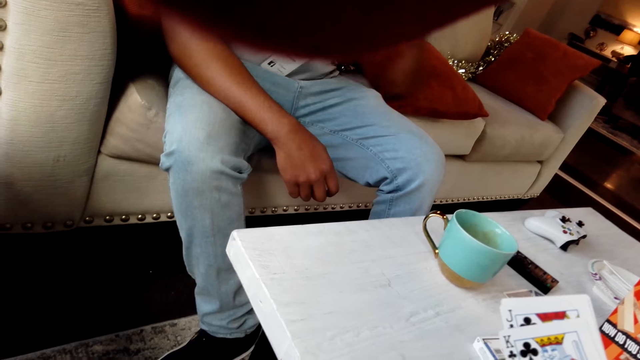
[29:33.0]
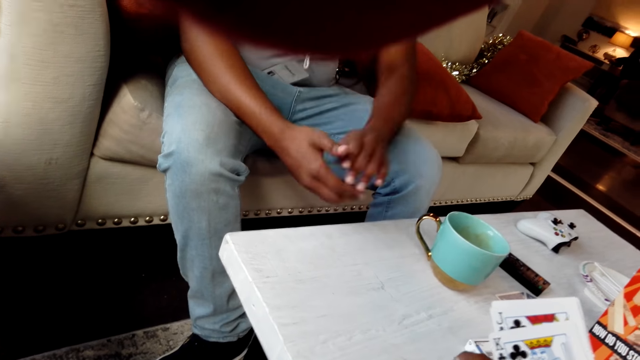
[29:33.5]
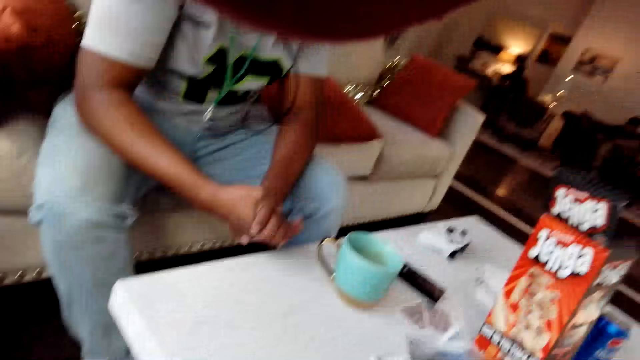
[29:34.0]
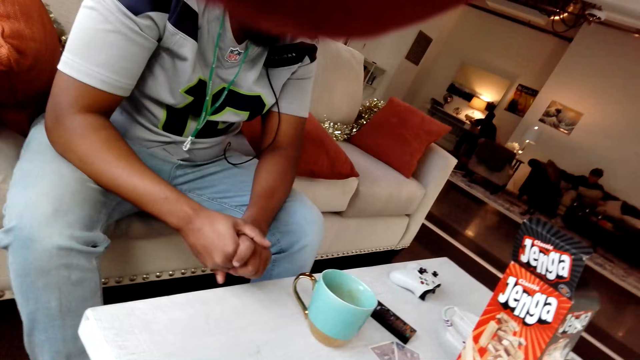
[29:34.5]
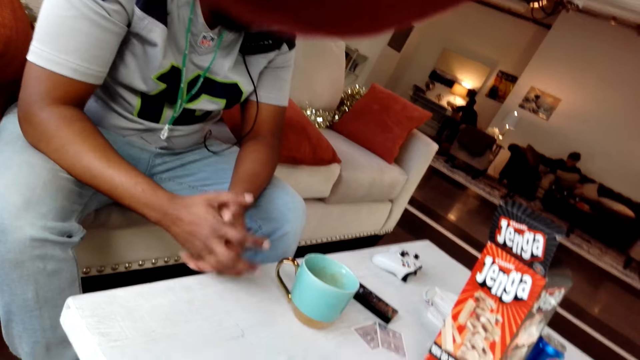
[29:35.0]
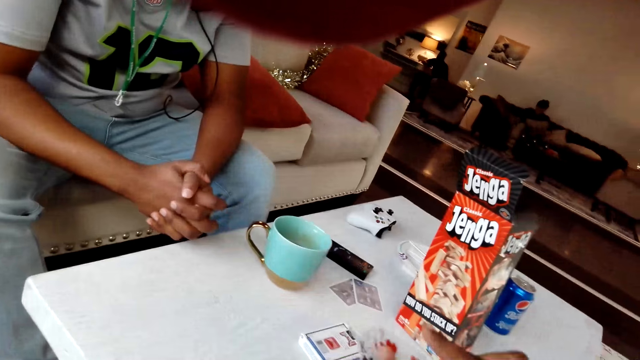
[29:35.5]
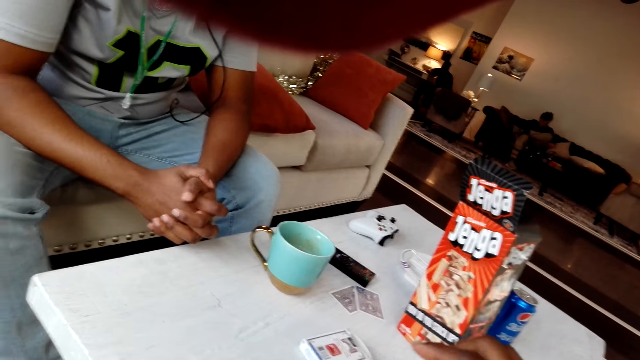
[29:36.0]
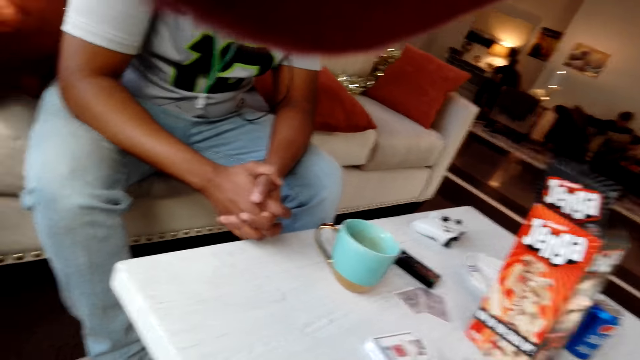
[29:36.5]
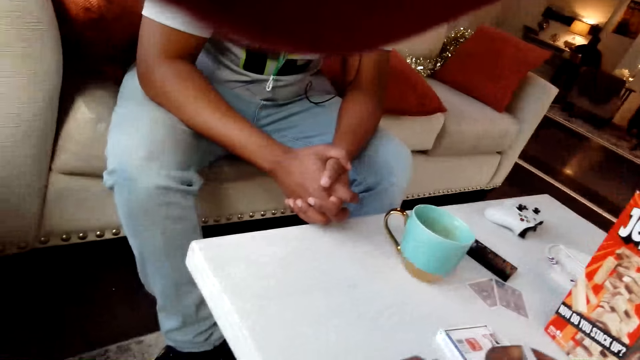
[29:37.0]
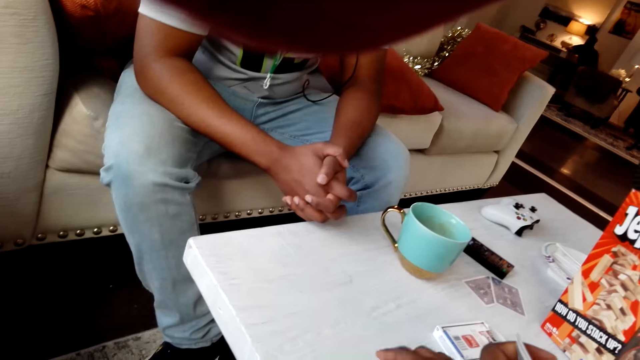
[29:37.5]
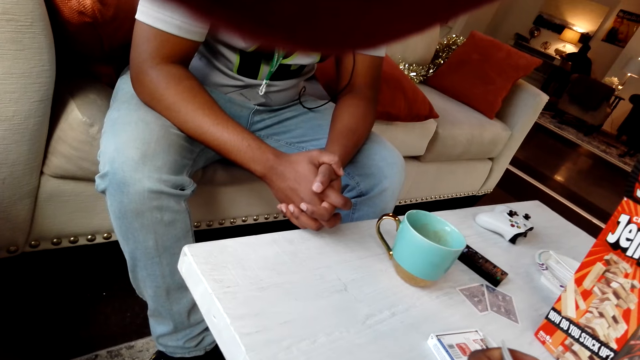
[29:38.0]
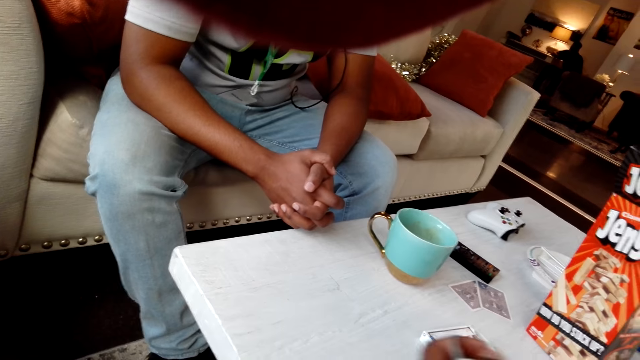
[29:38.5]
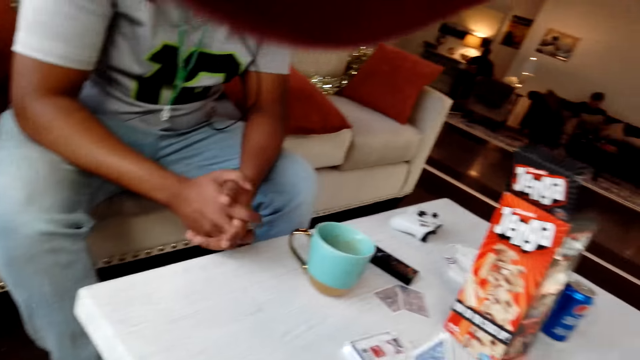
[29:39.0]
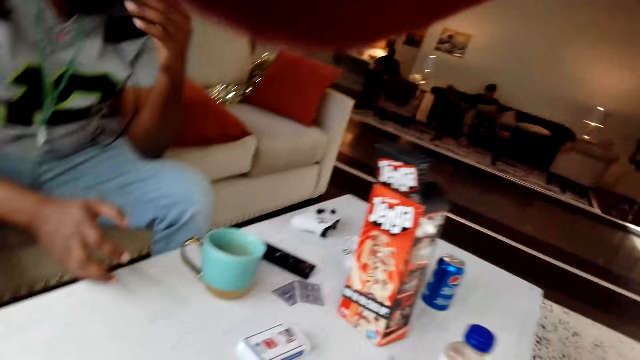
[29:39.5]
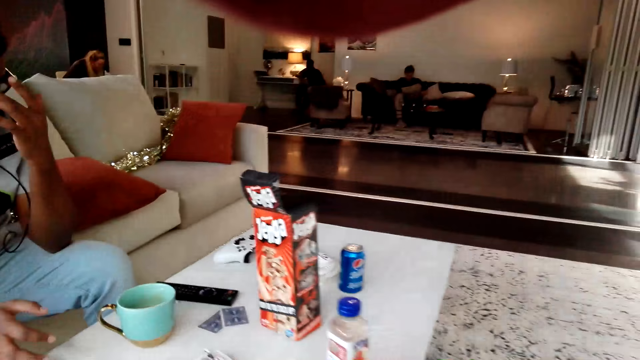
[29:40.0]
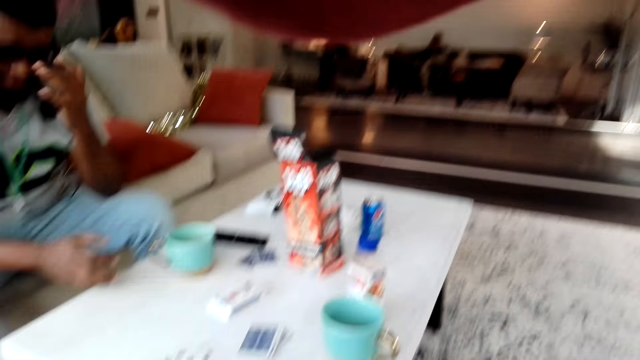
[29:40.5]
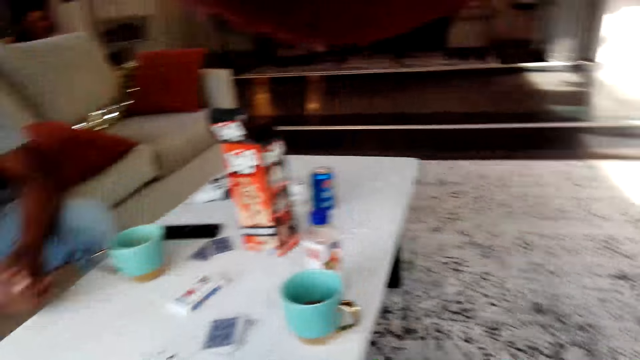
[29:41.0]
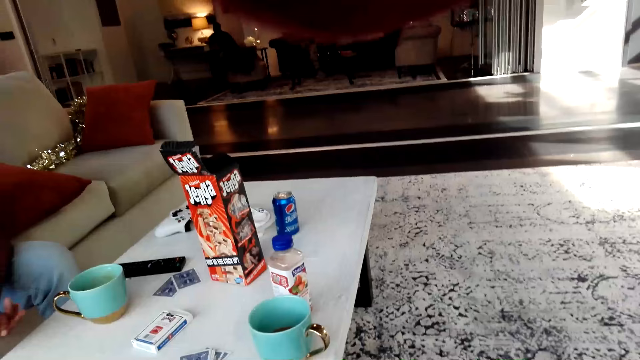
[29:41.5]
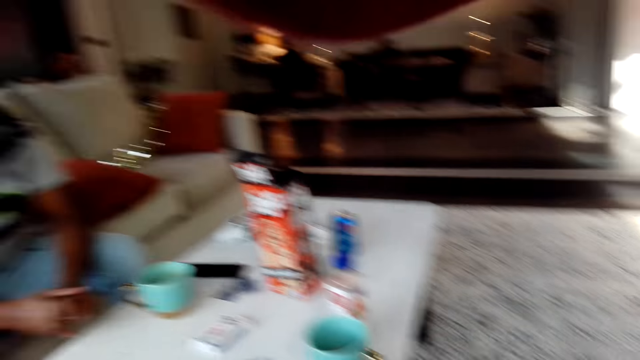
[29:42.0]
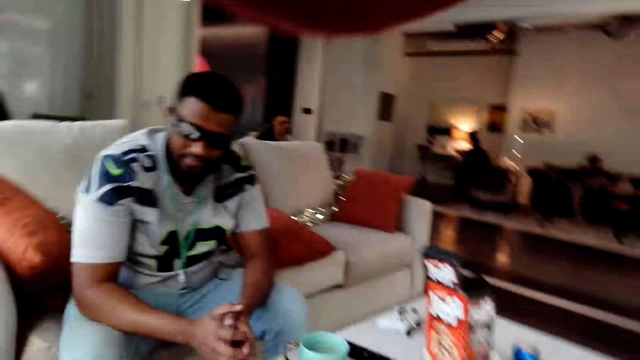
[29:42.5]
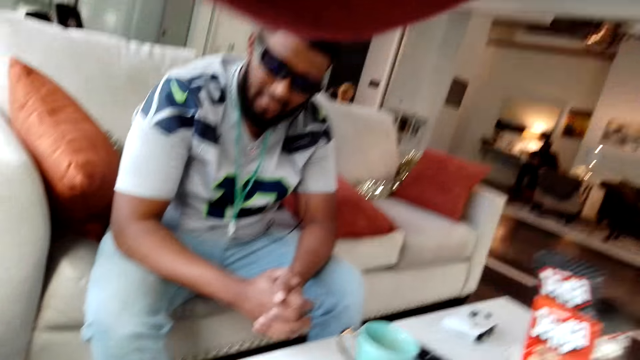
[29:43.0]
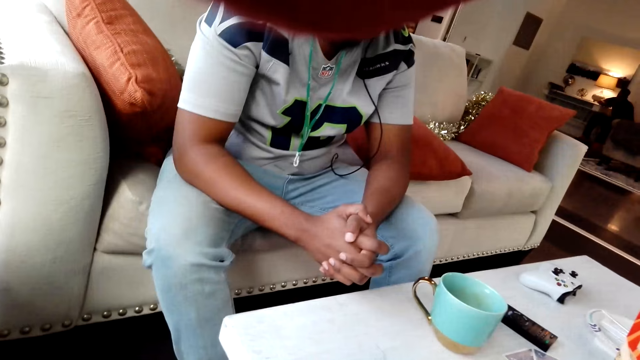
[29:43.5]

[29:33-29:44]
The person puts hands together. The camera wearer talks with the person. They arrange cards. The person raises a hand up. The camera wearer looks around the house.

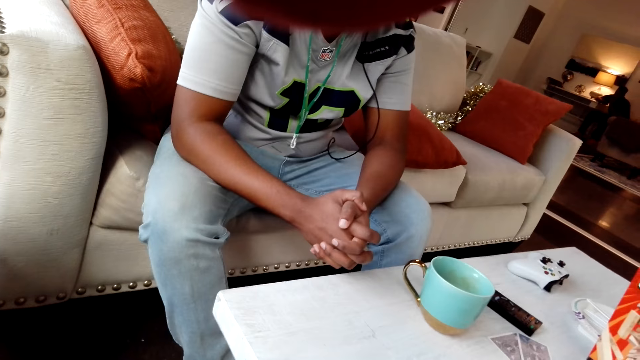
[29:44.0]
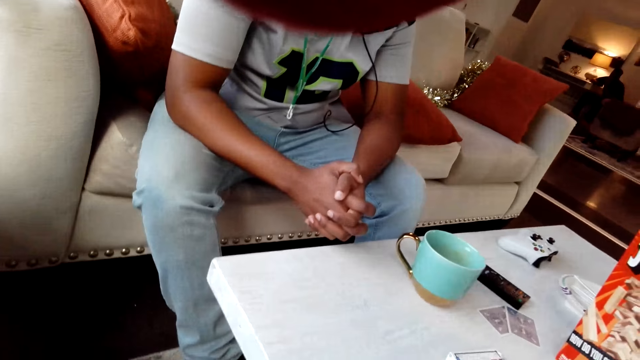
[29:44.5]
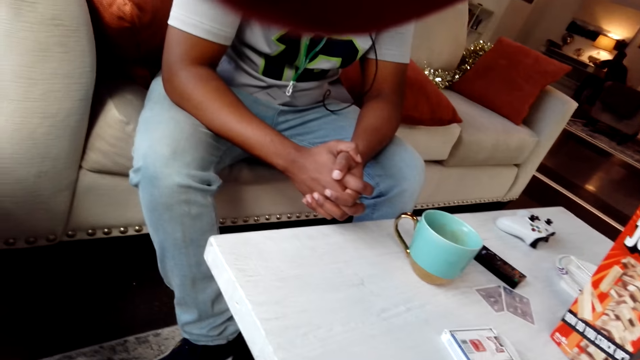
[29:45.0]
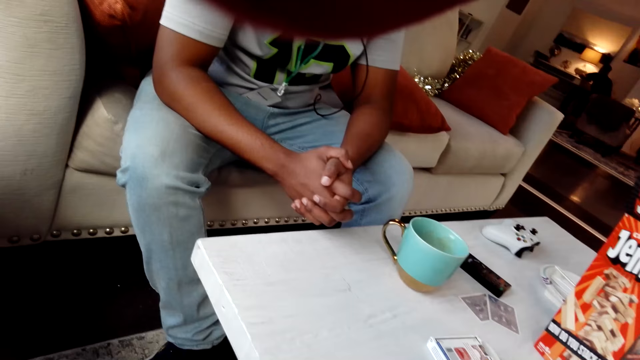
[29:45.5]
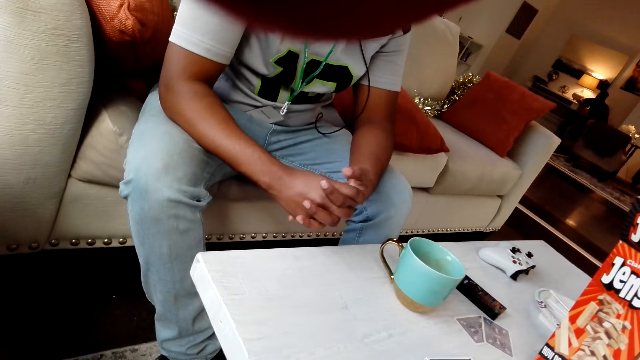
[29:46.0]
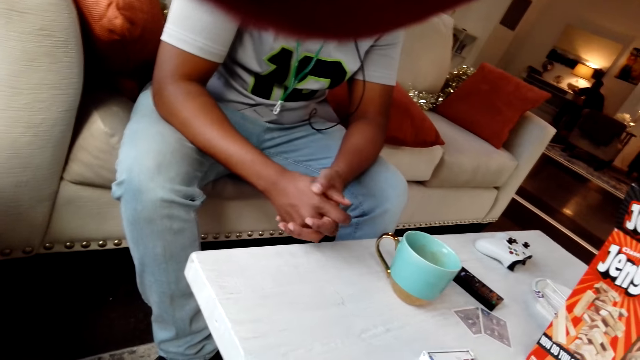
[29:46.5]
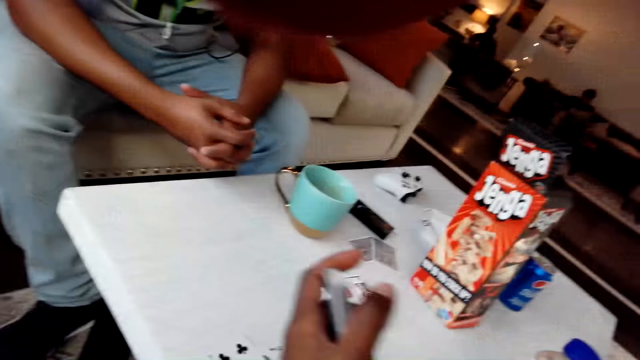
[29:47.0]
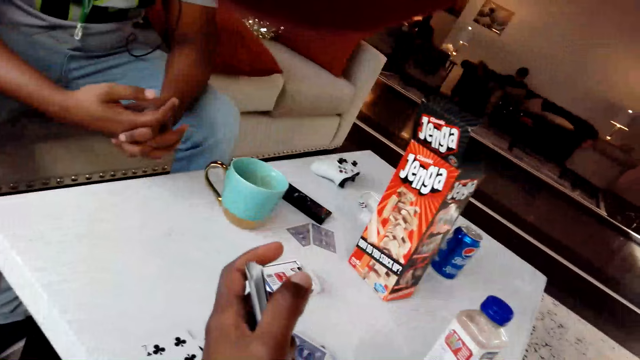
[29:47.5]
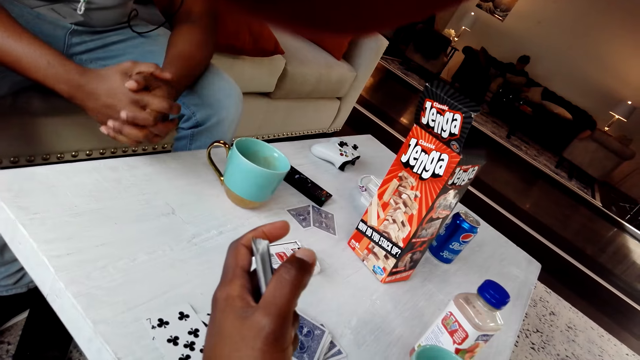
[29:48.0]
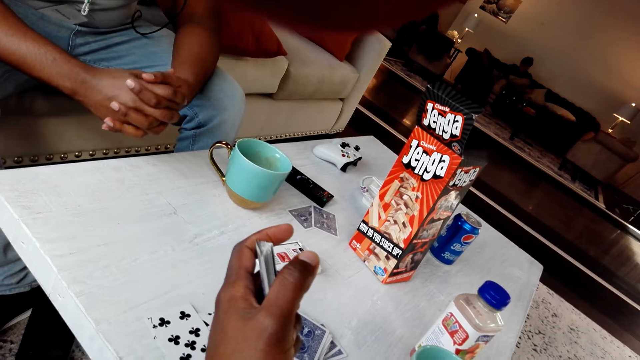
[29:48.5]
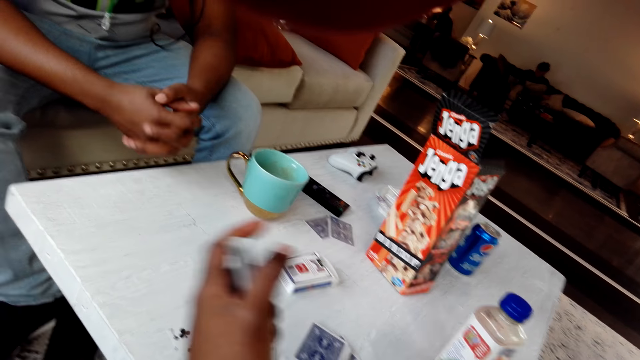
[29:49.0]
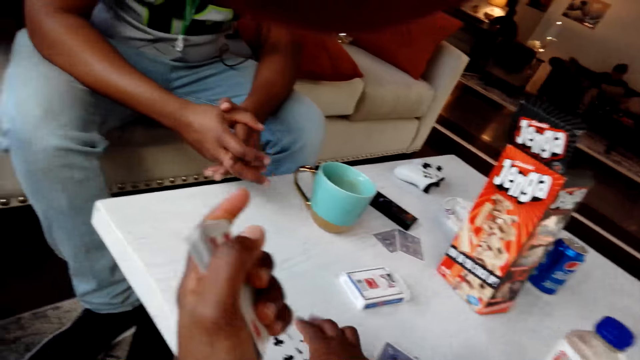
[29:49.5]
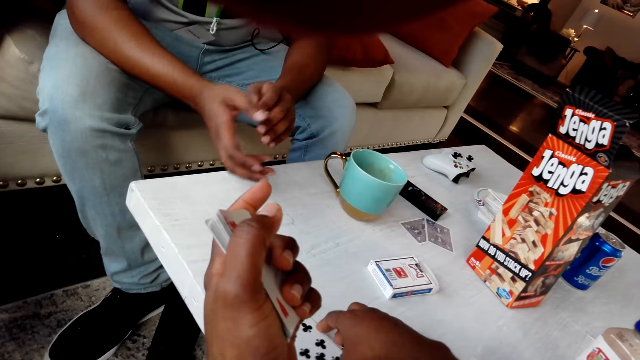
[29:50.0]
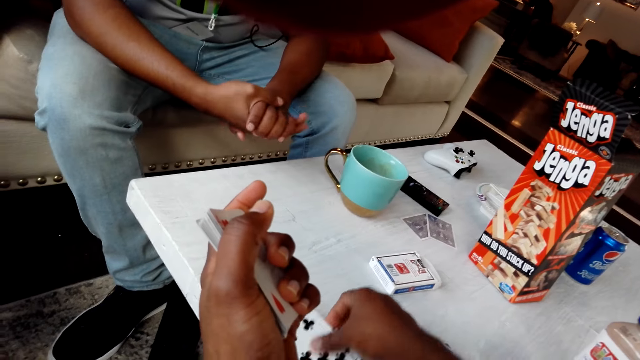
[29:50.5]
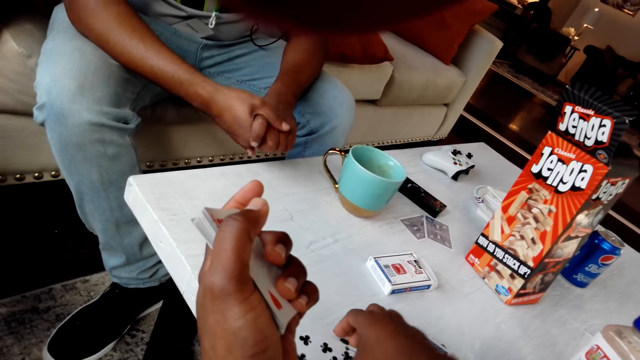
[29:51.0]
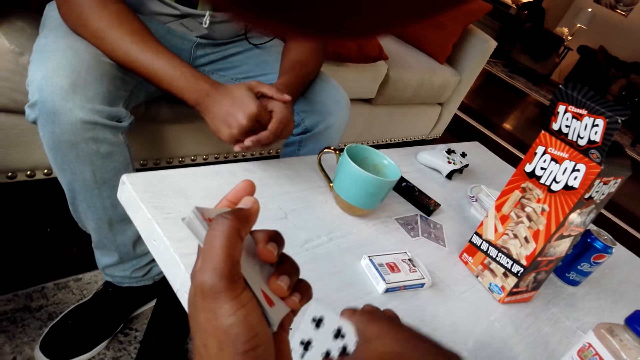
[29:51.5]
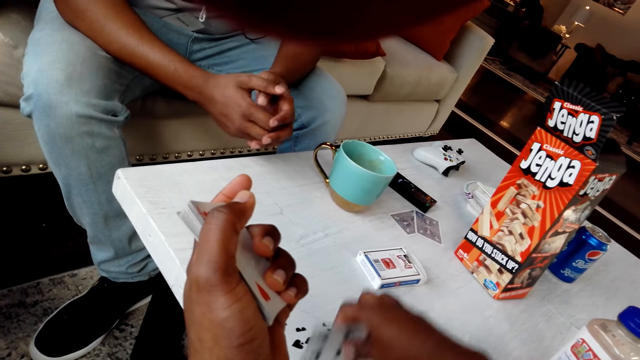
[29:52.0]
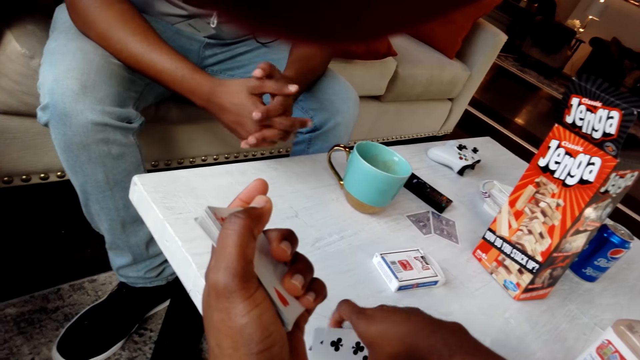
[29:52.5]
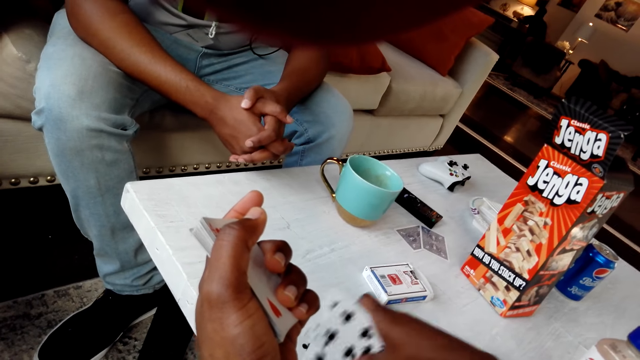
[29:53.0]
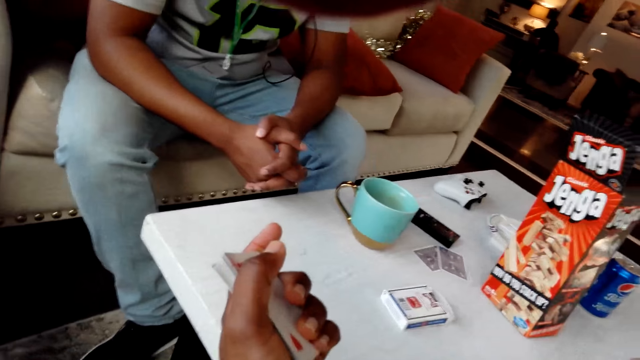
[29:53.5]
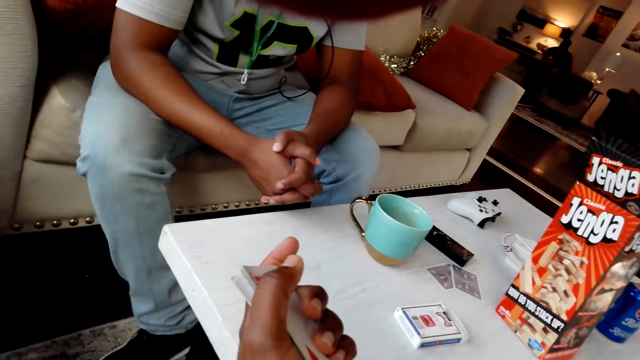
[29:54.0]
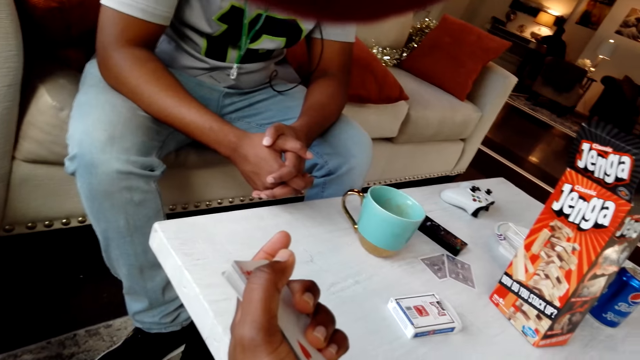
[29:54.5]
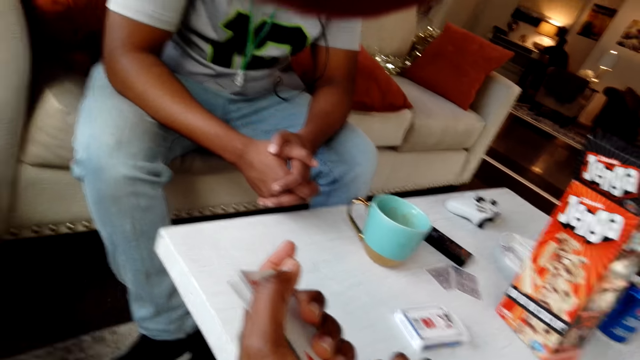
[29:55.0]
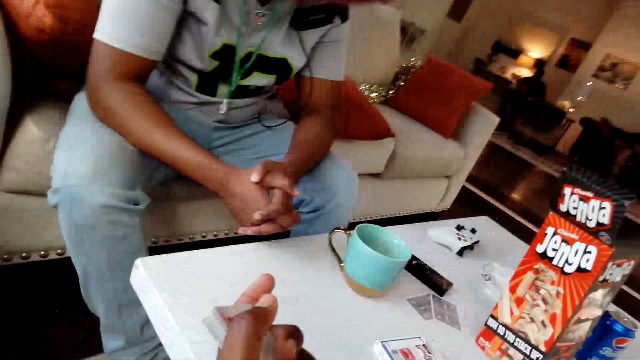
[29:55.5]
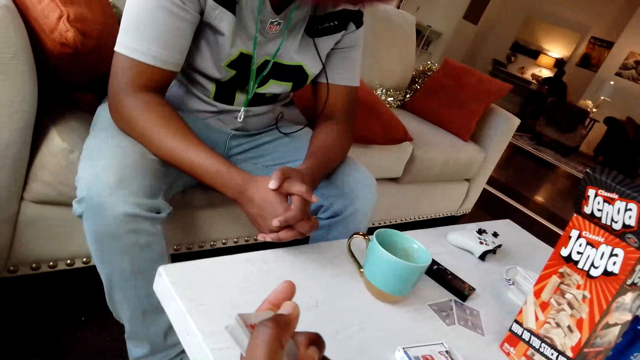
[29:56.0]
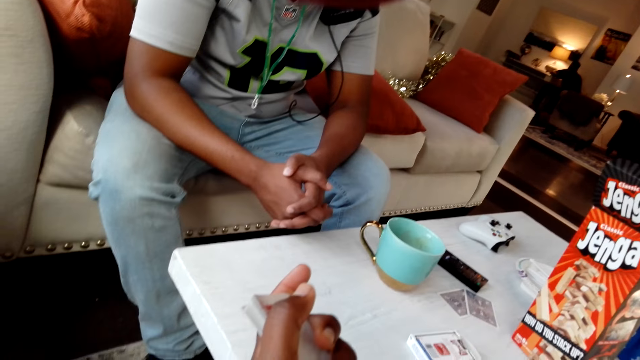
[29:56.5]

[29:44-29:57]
A person puts hands together. The camera wearer talks with the person. They arrange cards. They pick playing cards from the table.
